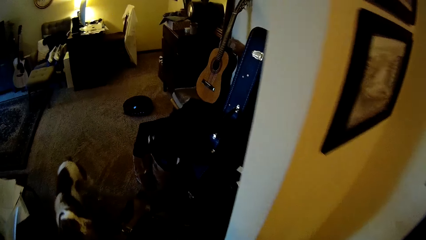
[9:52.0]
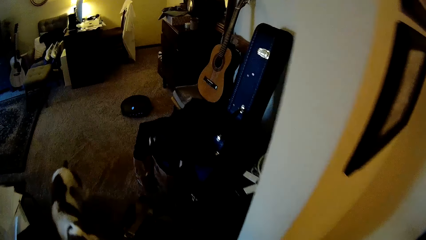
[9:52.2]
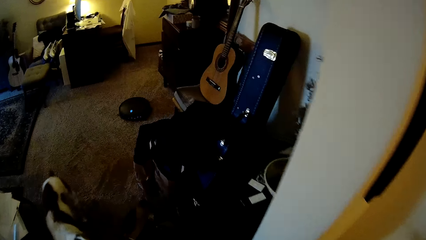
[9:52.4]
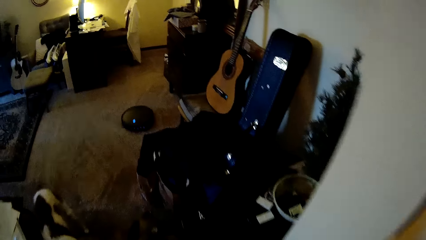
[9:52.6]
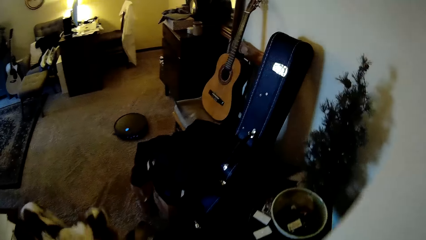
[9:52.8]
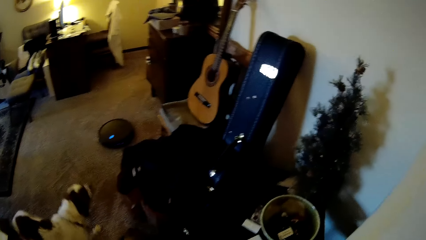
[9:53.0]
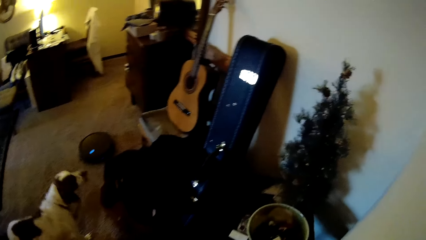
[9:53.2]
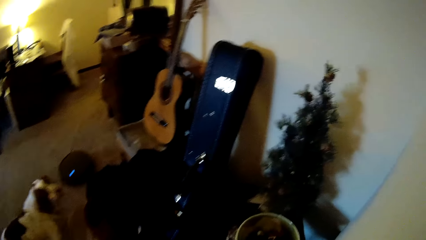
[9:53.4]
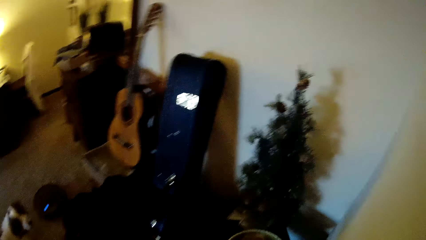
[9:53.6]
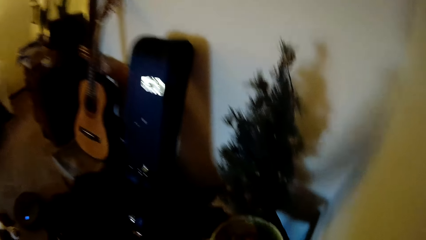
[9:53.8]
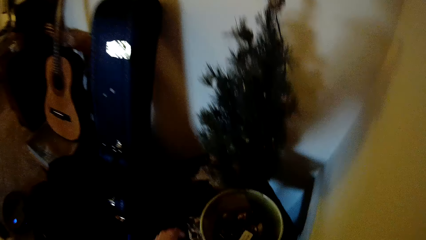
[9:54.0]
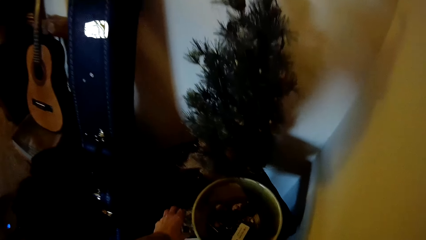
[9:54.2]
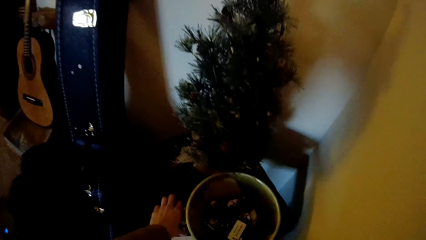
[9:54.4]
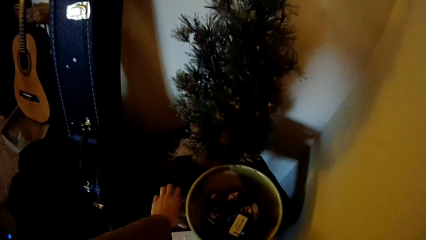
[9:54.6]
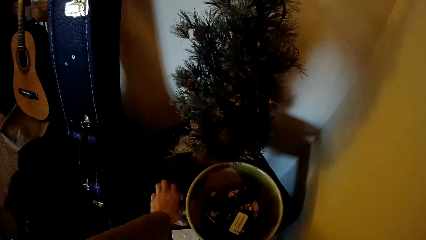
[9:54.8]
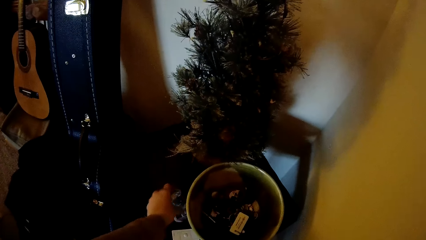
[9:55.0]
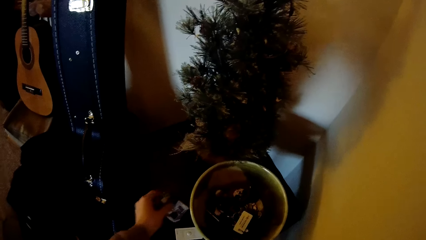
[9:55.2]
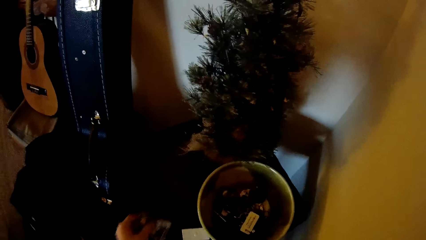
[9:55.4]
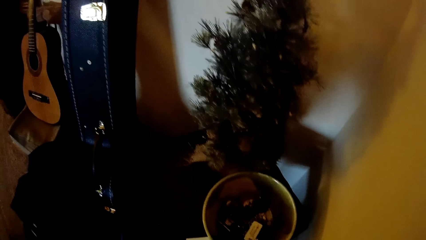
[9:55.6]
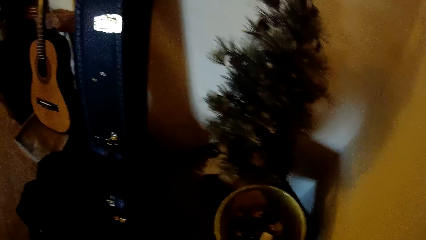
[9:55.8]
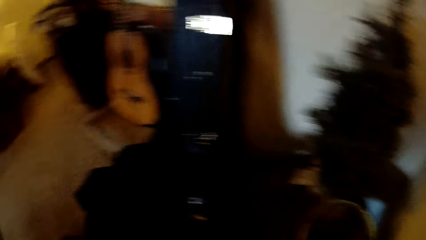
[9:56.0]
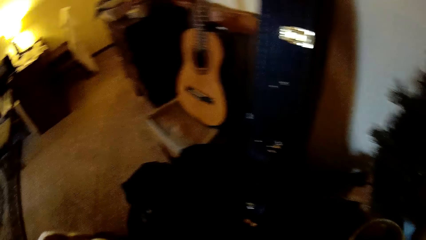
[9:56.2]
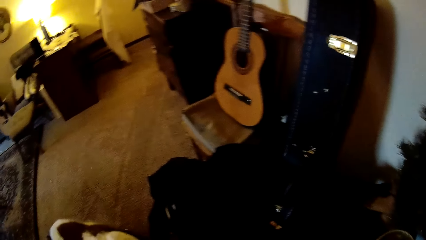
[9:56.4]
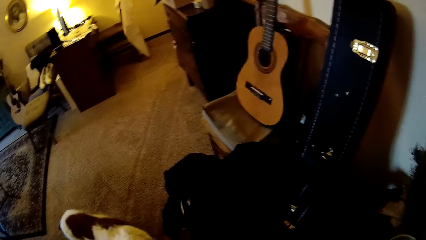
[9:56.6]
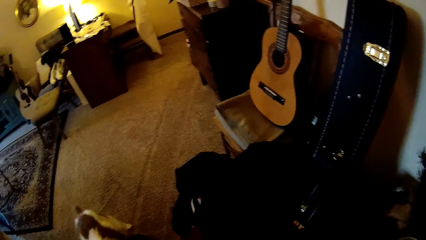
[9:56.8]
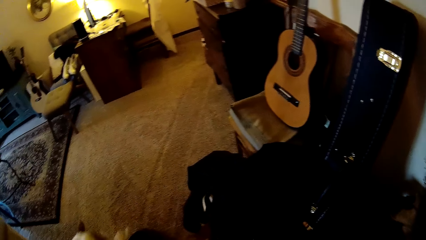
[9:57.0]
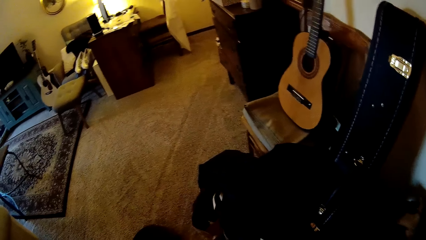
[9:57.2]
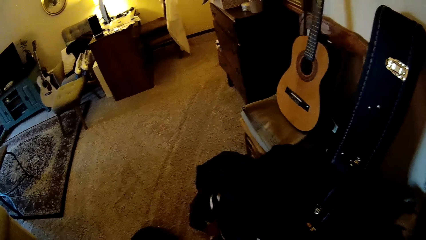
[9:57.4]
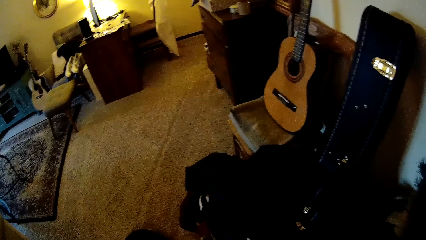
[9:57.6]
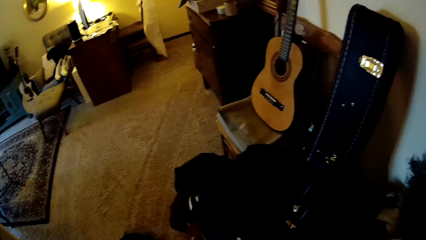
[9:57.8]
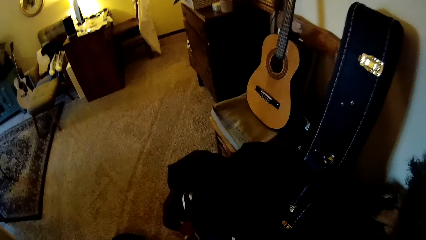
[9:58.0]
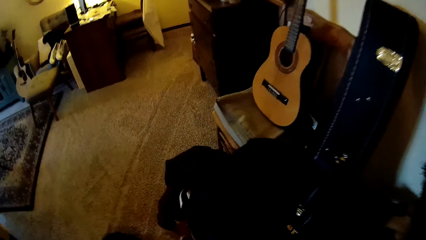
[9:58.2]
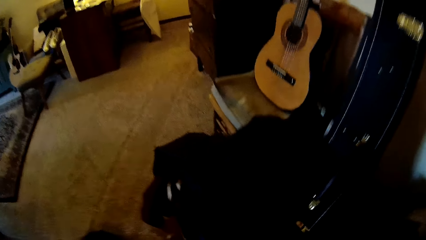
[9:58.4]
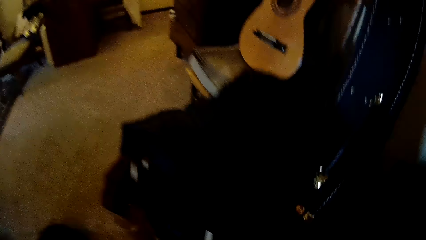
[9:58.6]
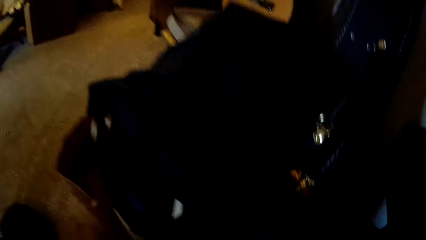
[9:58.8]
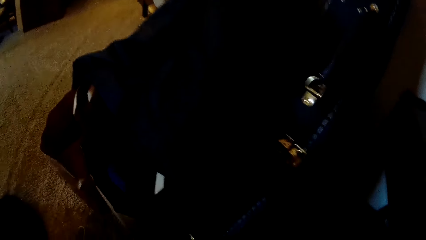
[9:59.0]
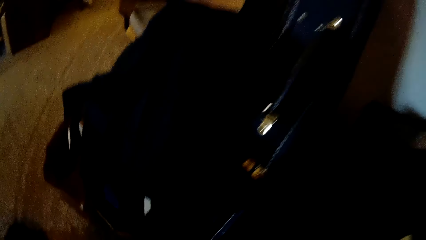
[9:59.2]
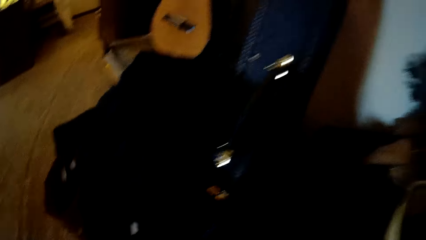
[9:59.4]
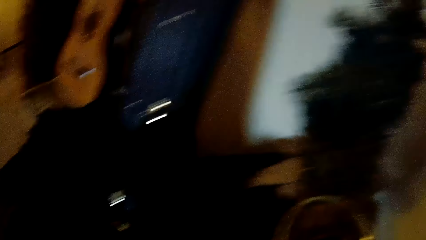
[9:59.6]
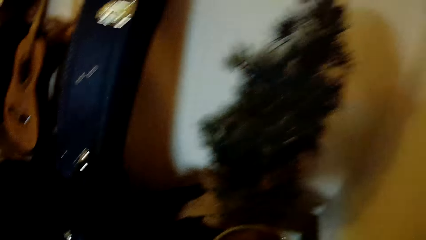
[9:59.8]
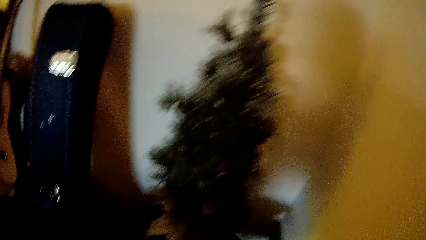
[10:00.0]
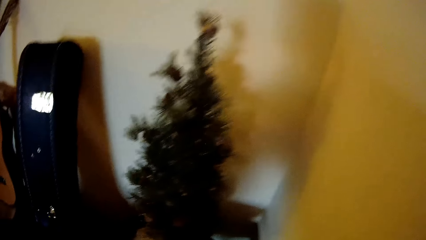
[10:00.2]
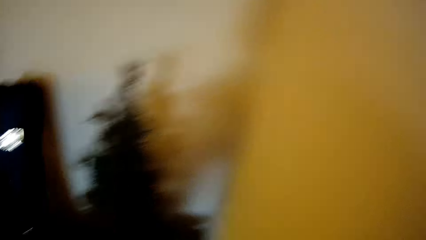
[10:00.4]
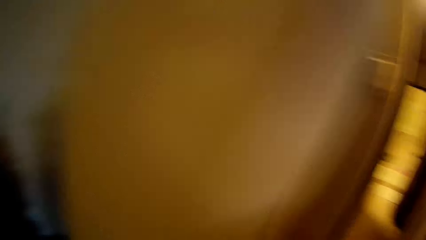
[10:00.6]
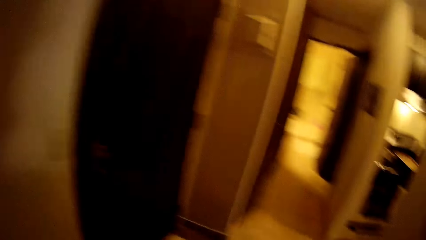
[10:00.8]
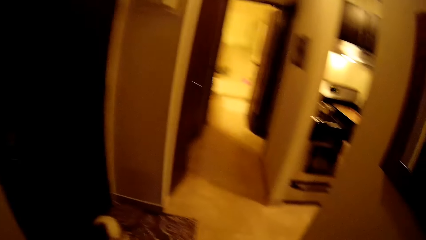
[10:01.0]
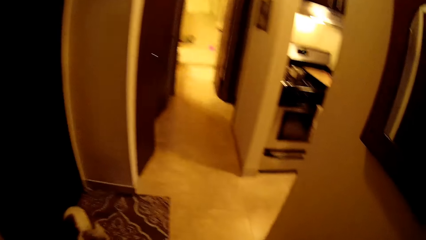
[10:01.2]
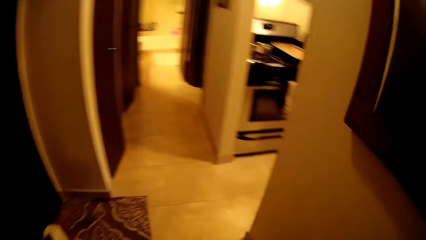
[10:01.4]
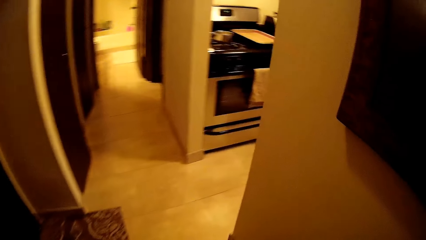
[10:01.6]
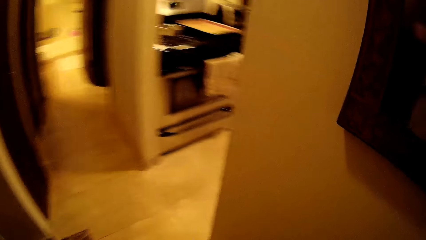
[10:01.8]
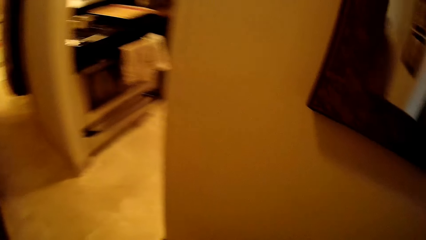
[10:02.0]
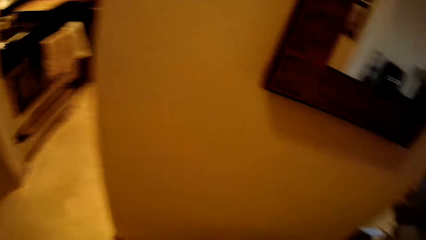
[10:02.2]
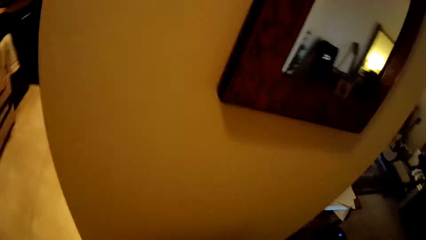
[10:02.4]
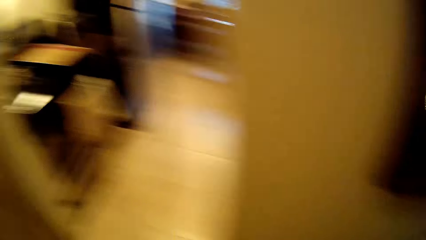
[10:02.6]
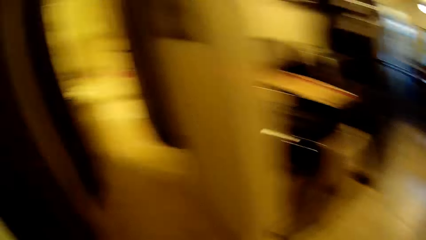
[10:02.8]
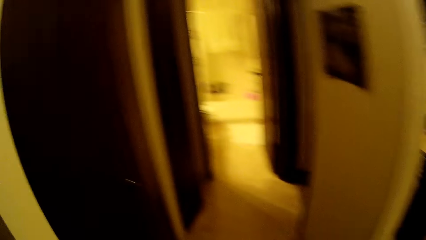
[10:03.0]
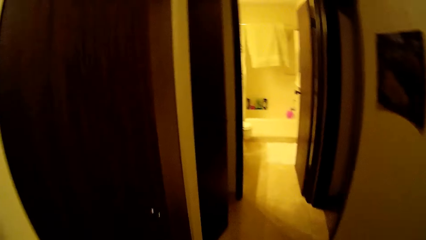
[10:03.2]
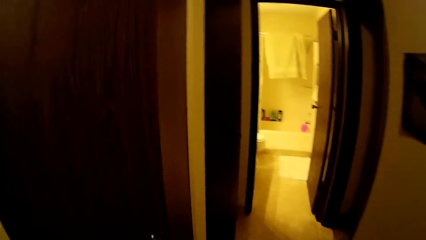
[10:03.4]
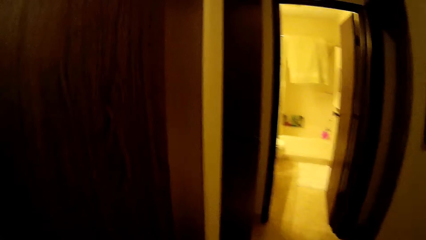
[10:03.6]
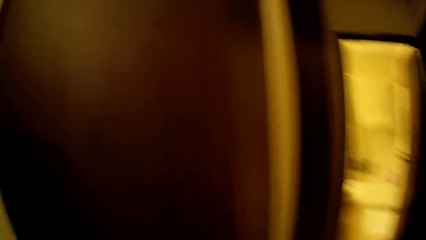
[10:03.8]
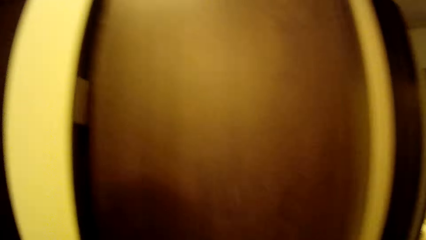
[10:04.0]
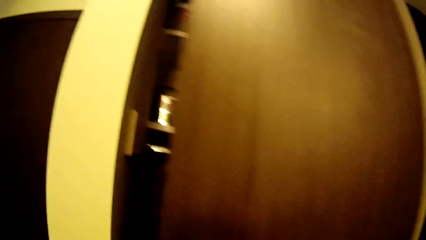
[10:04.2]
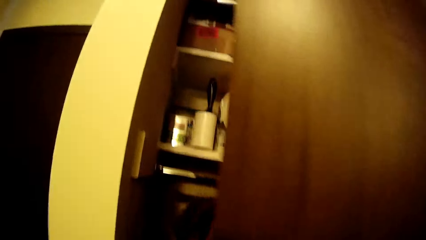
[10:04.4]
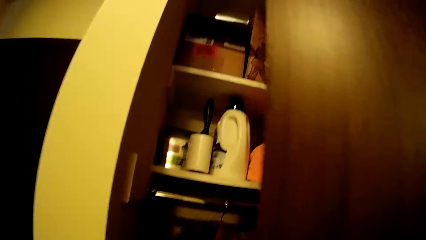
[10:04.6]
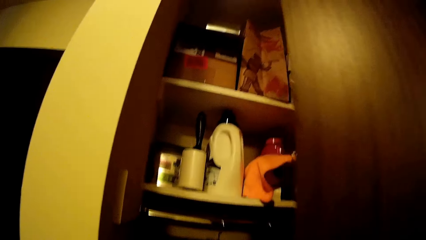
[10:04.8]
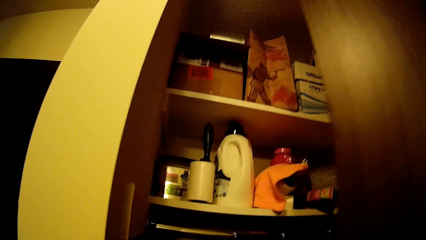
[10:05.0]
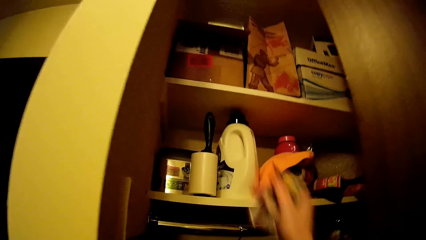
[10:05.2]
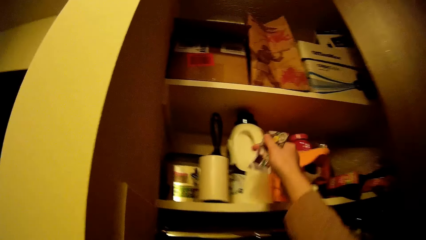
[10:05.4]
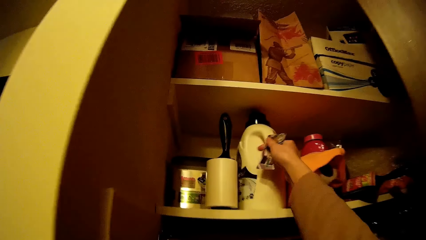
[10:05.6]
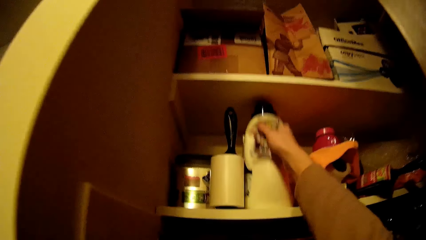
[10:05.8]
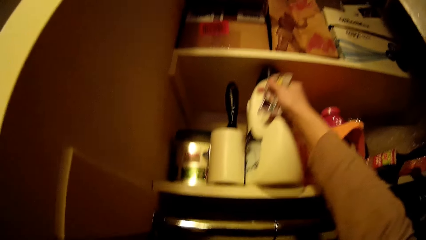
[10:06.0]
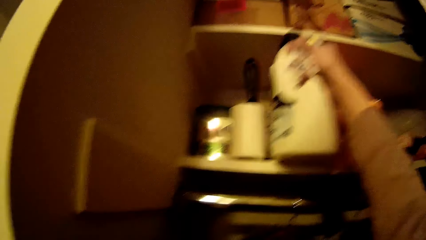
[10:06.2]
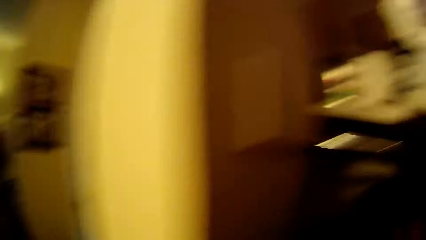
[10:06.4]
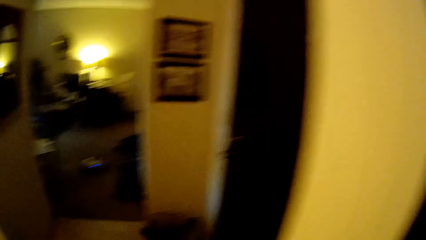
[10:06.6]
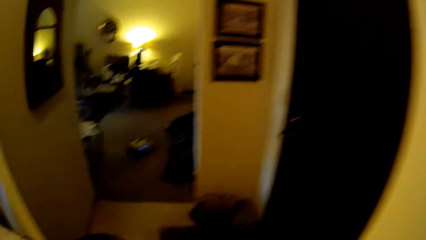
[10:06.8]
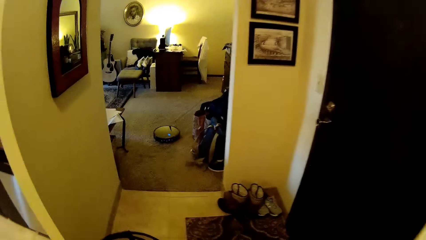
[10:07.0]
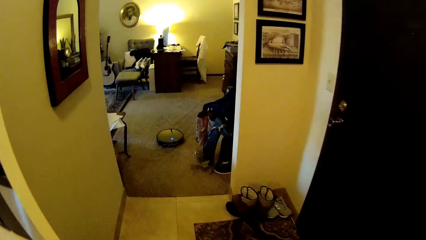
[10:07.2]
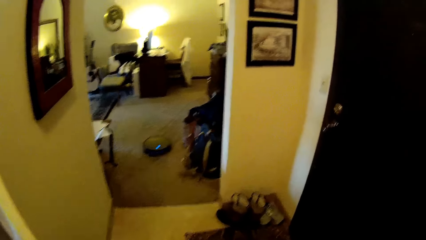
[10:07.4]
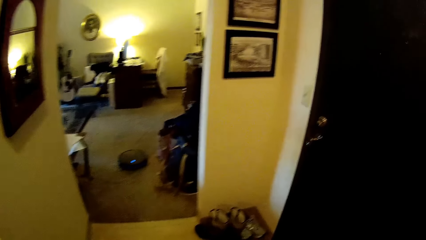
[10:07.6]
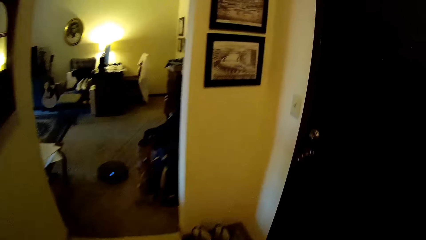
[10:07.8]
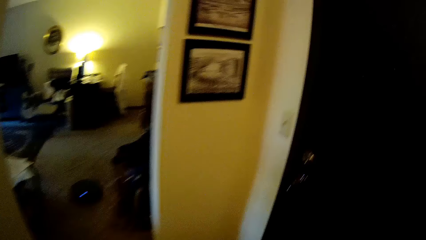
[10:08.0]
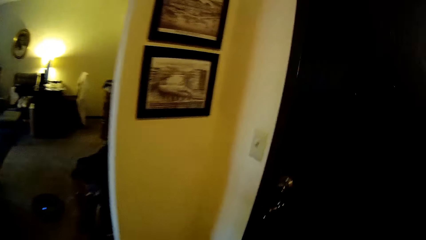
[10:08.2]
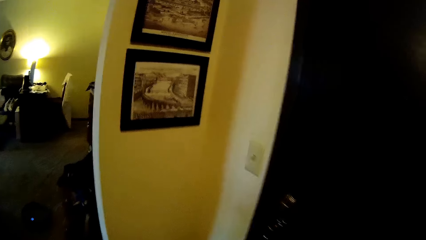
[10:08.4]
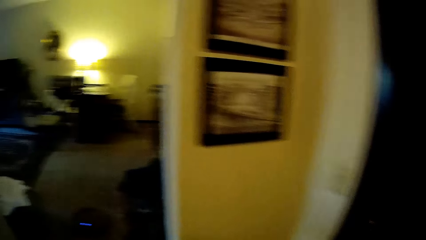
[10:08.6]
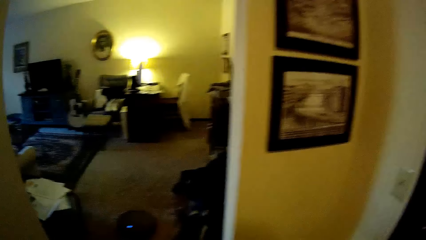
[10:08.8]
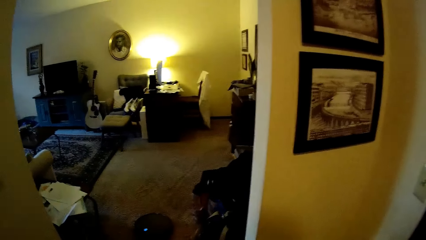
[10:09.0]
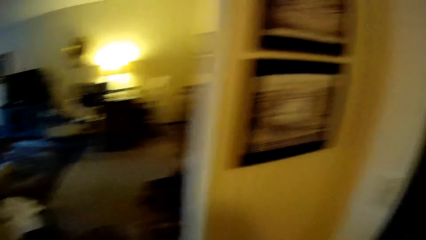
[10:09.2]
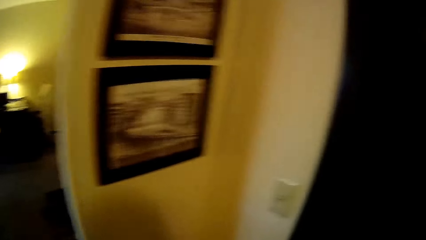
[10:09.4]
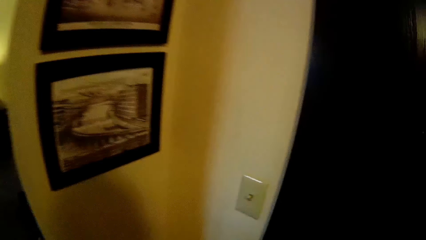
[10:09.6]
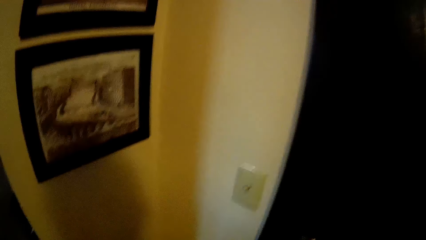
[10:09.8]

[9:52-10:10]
The camera wearer walks. She picks a bar of soap or sachet from a table with her left hand. She looks around the house. She walks in the house. She opens a cupboard door with her right hand. She grabs a keg of laundry soap from the cupboard with her right hand. She walks.
